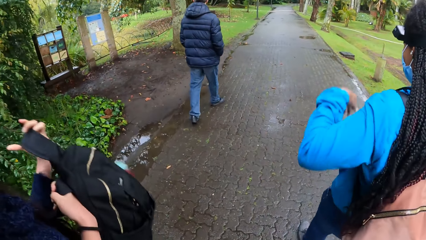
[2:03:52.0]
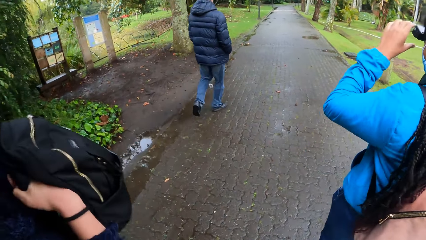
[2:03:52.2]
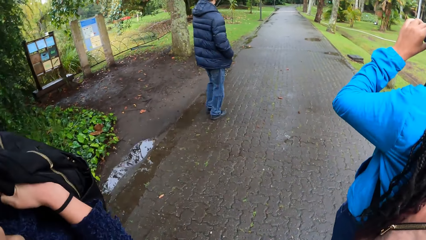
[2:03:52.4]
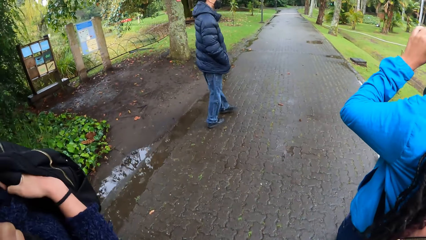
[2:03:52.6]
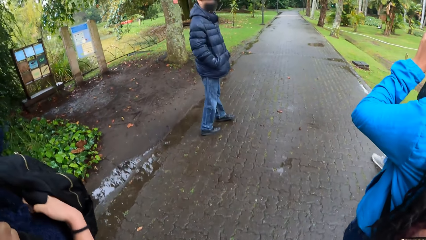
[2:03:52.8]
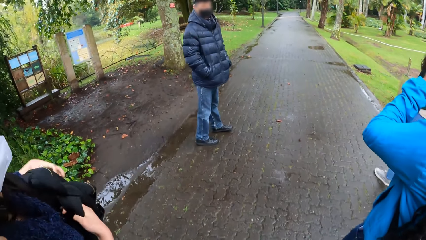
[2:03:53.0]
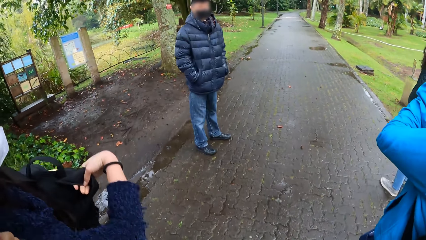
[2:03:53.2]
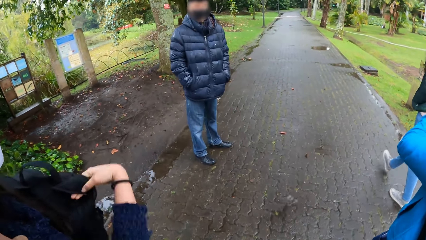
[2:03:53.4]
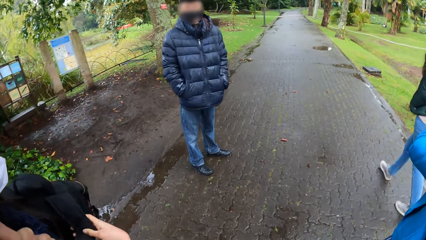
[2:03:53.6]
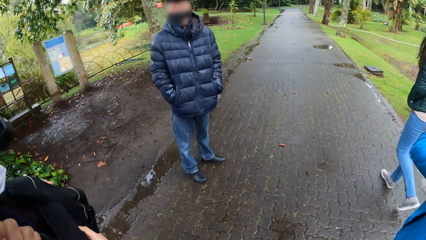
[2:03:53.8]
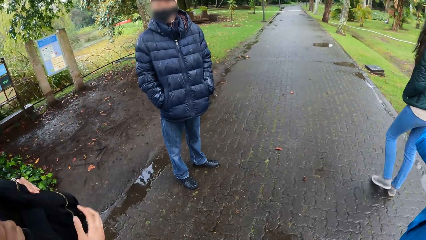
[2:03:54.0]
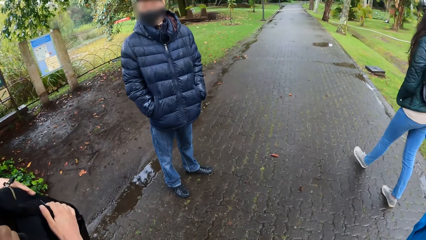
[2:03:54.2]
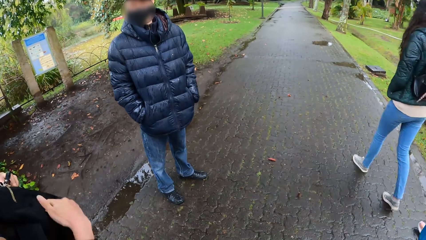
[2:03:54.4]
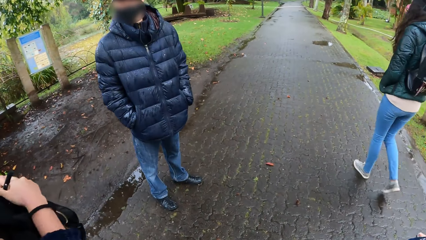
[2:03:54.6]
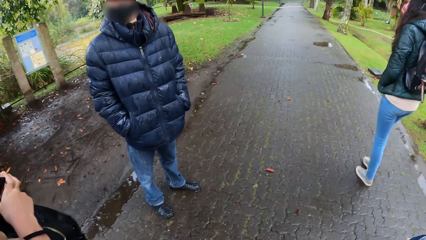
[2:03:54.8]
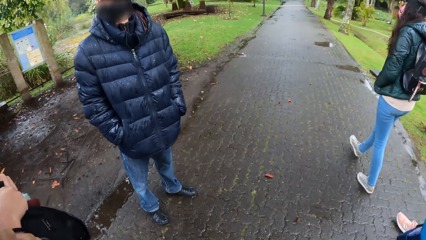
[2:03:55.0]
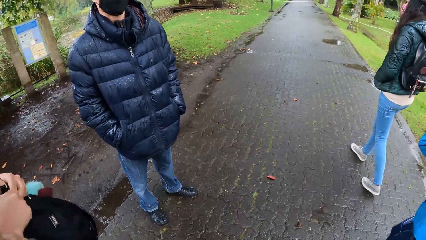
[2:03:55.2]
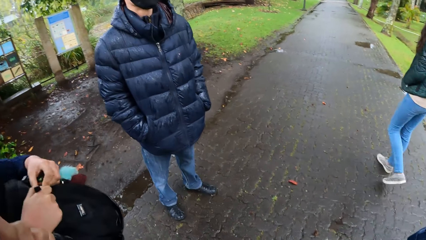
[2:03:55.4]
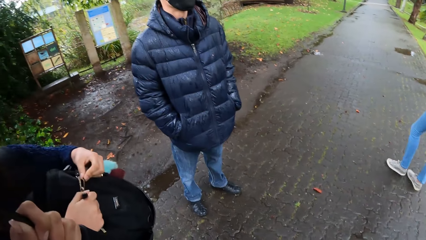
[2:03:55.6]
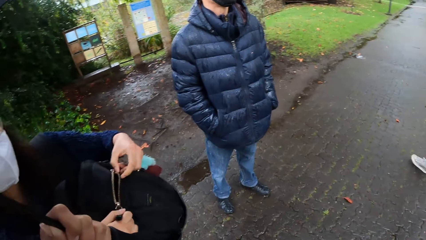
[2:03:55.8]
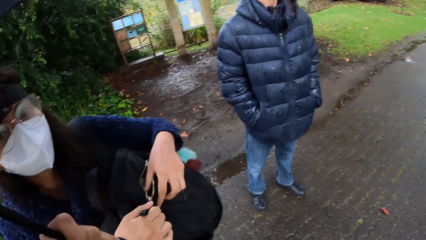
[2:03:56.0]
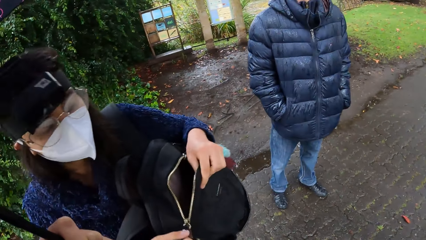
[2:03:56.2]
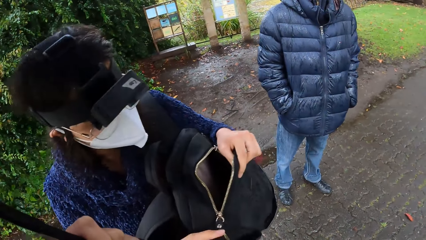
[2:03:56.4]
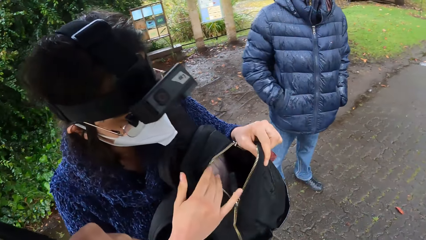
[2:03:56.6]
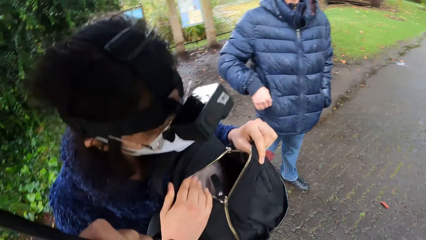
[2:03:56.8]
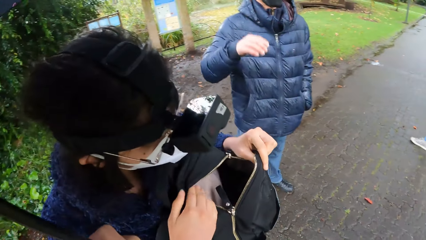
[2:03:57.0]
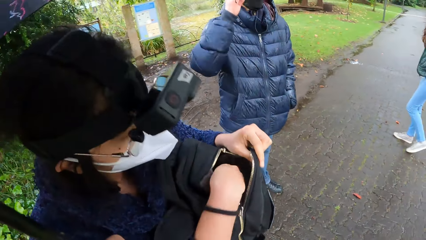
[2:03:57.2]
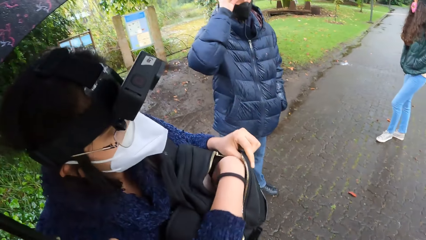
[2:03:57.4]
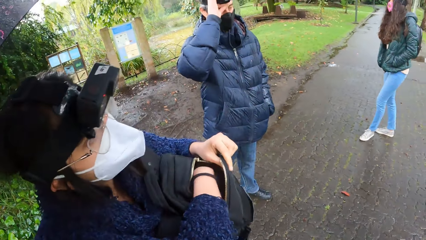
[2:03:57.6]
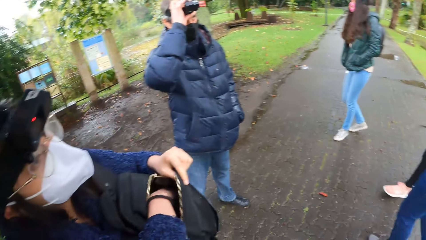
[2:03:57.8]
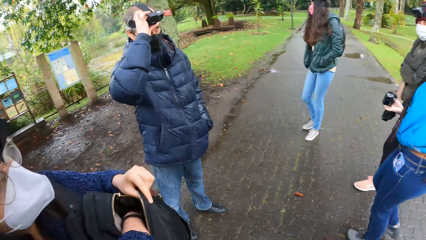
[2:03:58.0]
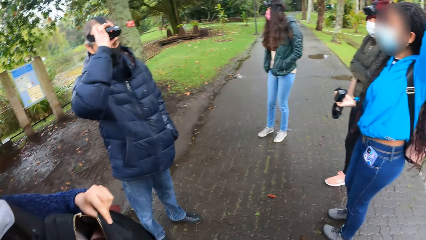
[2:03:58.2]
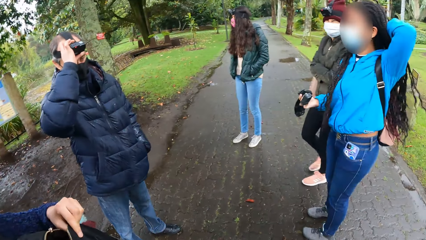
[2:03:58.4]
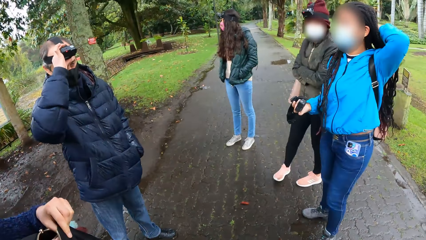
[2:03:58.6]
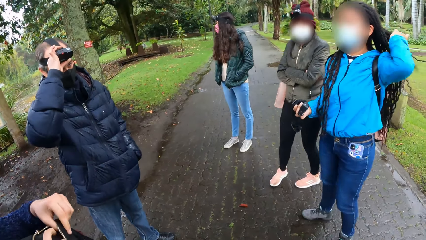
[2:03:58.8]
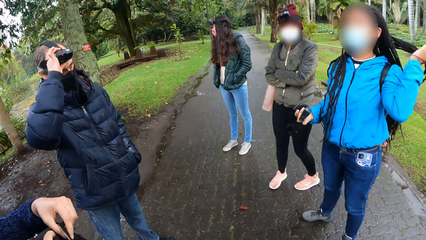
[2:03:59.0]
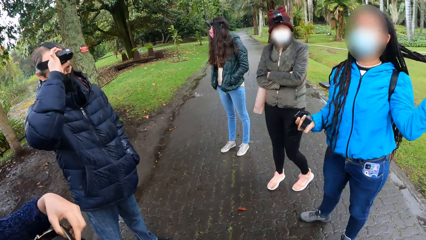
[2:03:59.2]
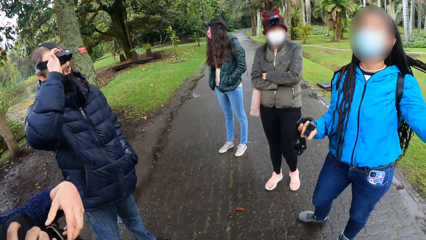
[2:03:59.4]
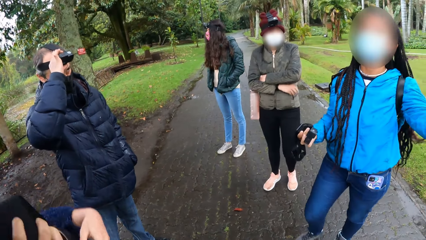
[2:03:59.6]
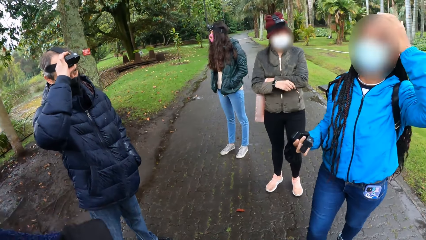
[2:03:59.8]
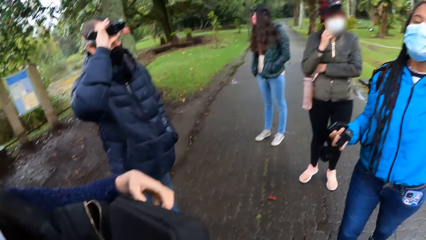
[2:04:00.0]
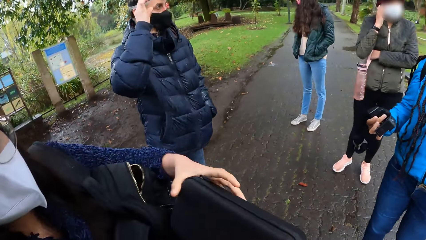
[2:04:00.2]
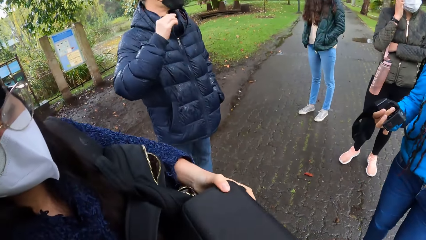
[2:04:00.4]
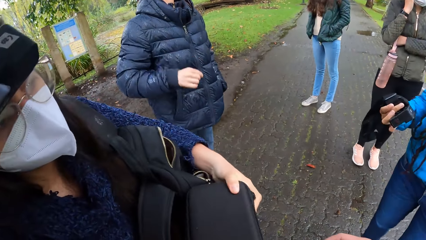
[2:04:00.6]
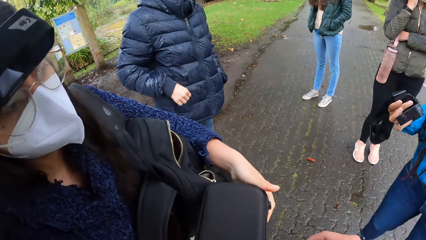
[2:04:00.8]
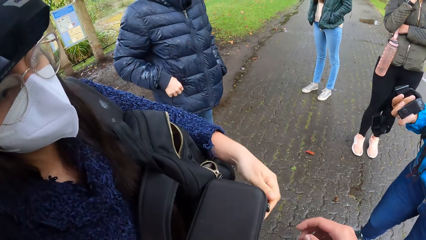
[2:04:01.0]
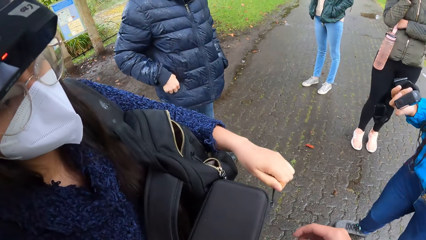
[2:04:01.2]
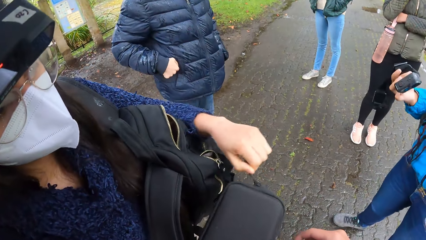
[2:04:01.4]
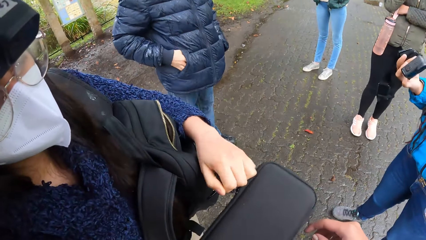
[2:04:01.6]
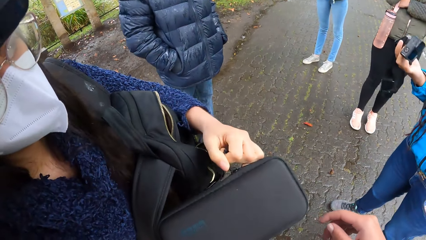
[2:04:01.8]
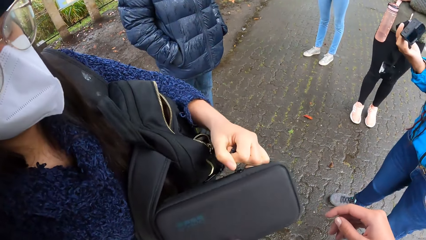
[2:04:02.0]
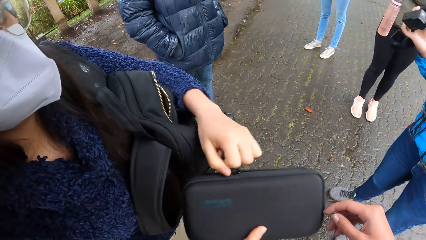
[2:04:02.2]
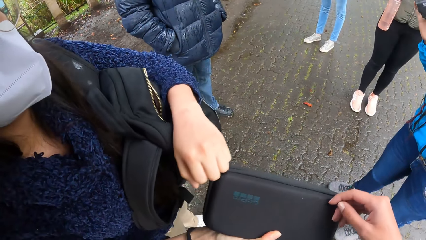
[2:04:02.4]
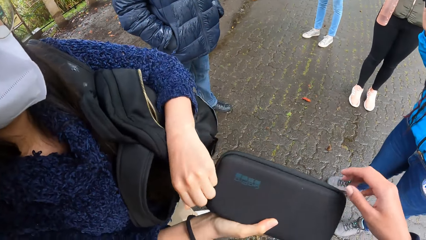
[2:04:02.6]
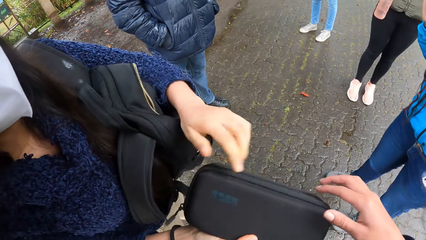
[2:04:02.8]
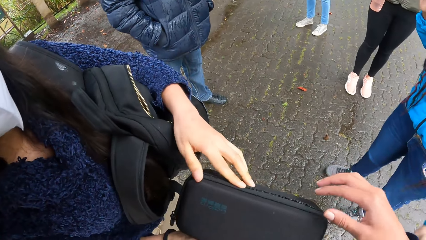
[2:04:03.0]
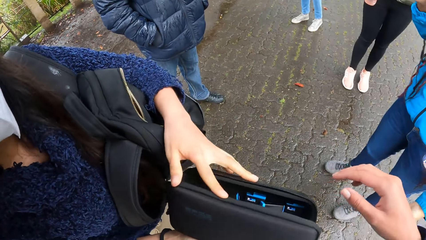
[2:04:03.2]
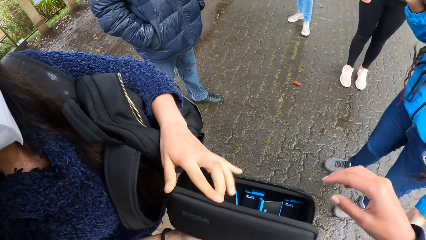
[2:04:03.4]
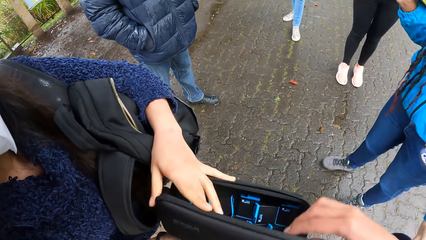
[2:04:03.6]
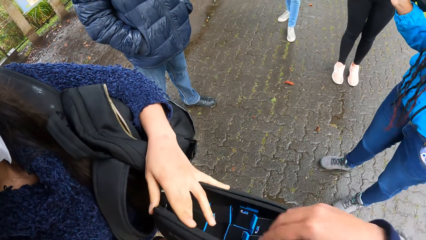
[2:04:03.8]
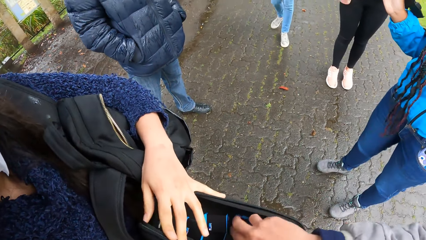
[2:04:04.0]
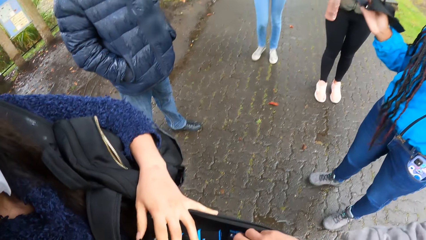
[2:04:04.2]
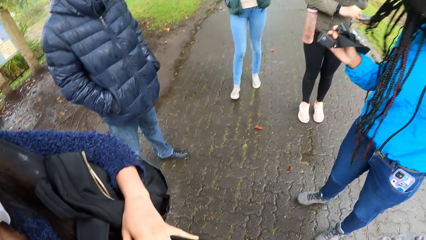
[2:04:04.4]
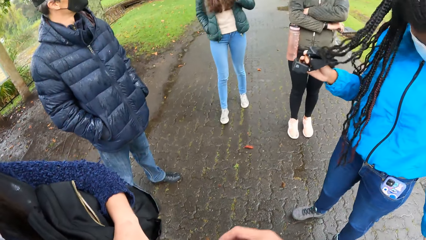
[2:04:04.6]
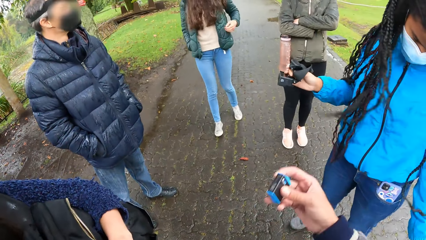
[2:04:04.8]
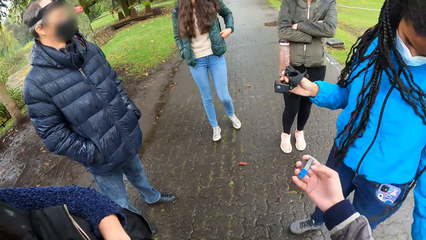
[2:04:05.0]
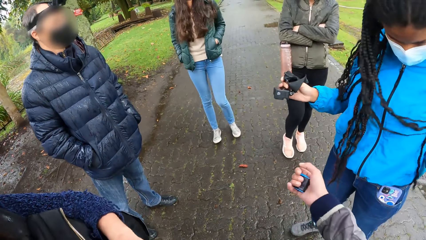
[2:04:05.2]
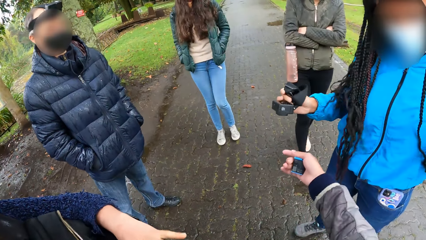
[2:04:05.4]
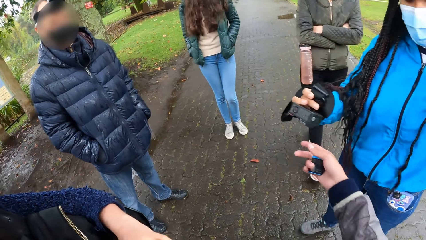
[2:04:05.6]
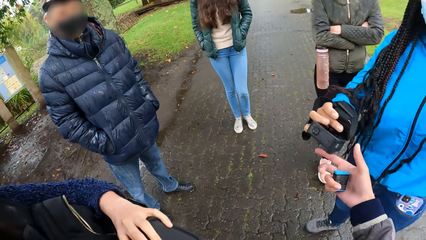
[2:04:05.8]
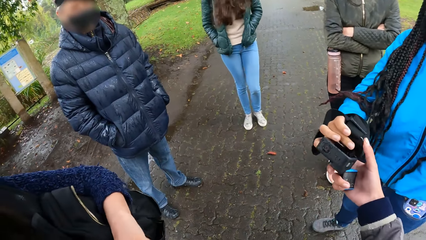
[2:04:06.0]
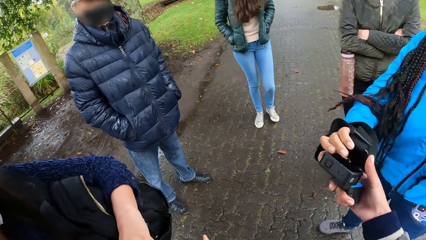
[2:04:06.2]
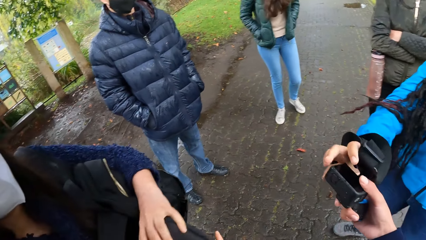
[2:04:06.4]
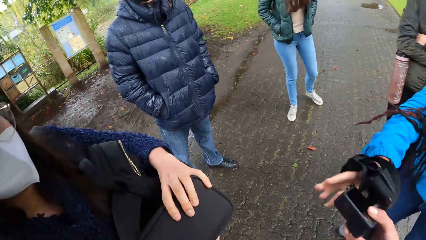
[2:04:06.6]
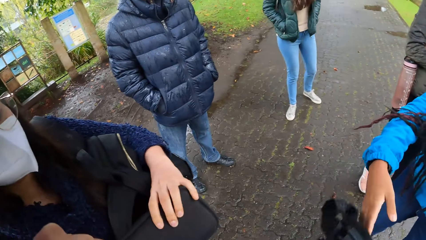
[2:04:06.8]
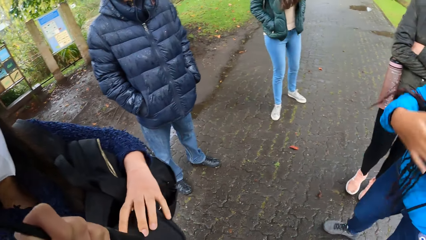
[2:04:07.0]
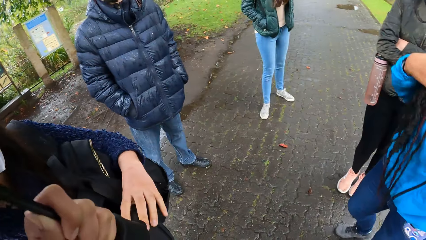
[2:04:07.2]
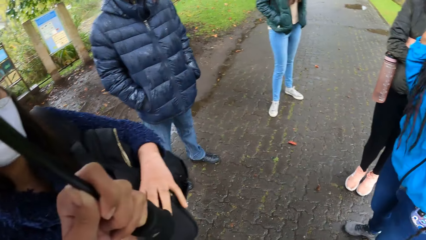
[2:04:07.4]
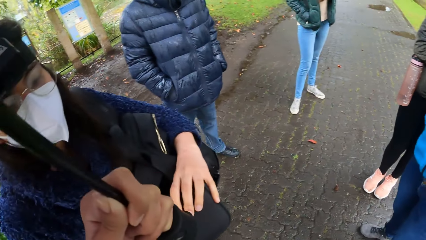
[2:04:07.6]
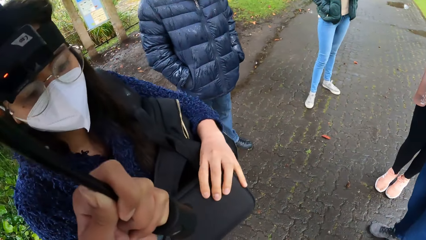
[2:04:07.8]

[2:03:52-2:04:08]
A woman wears a backpack on her chest. Another woman adjusts the camera on her head with her left hand. A man interacts with the camera wearer and the group of people. The man turns around. The first woman opens the zip of the backpack on her chest with her right hand. The first woman interacts with the camera wearer. The camera wearer looks around. The man adjusts the camera on his head with his right hand. The first woman dips her right hand into the bag. The second woman adjusts her hair with her left hand. The camera wearer looks around. The first woman removes a box from the backpack with her right hand. The second woman interacts with the camera wearer. The second woman holds her head with her left hand. A third woman adjusts the facemask on her face with her right hand. The camera wearer looks around. The first woman interacts with the second woman. The first woman opens the zip of the box with her left hand. The man puts his right hand in the pocket of his jacket. The camera wearer interacts with the first woman. She picks up a battery in the box in the hand of the first woman with her right hand. The second woman holds the camera in her right hand and adjusts her hair with her left hand. The camera wearer interacts with the second woman. She looks around. She stretches her right hand towards the second woman. She holds the battery in her right hand. The second woman hands the camera in her right hand to the camera wearer. The camera wearer collects the camera from the second woman with her right hand. She interacts with the first woman. The first woman interacts with the camera wearer.
